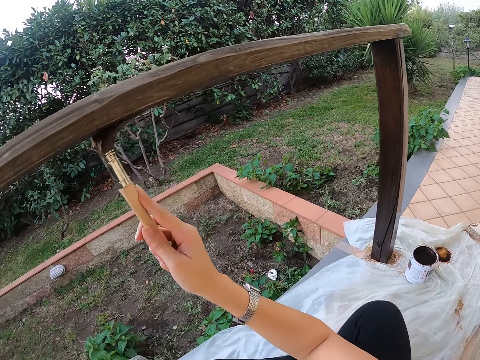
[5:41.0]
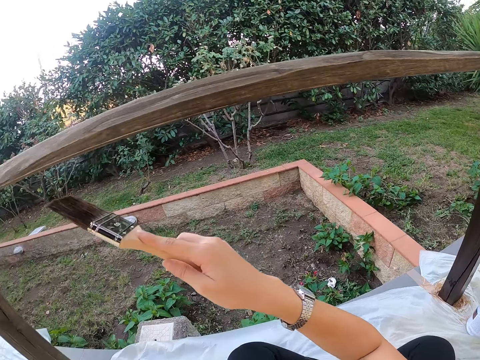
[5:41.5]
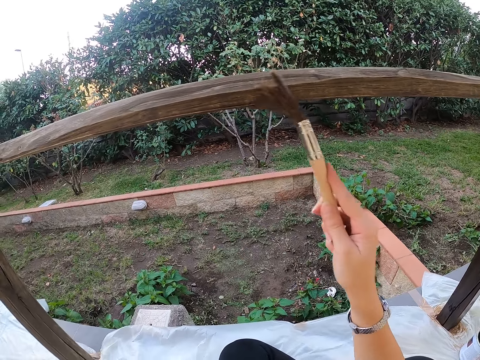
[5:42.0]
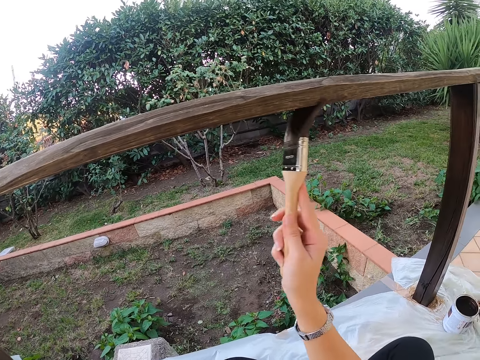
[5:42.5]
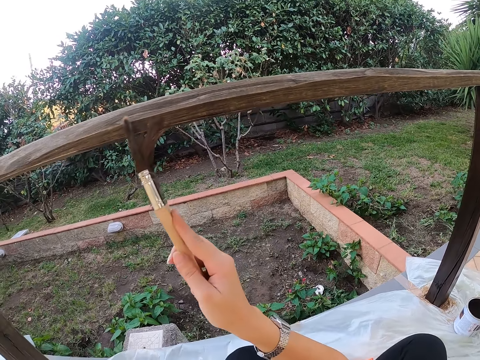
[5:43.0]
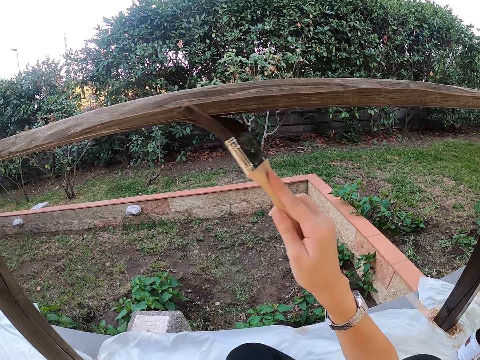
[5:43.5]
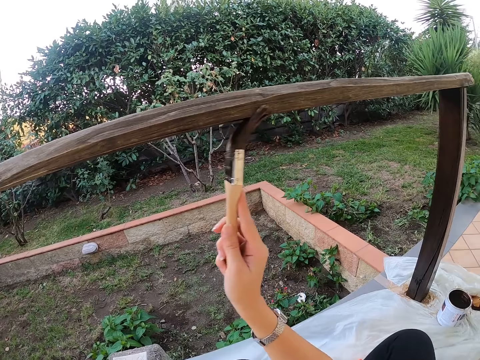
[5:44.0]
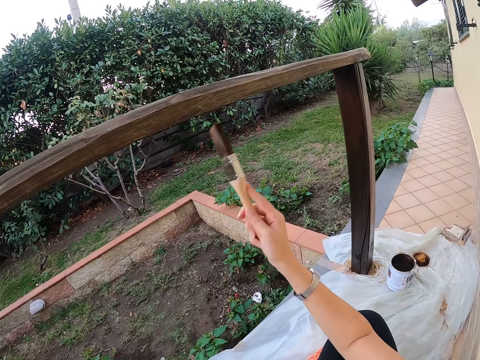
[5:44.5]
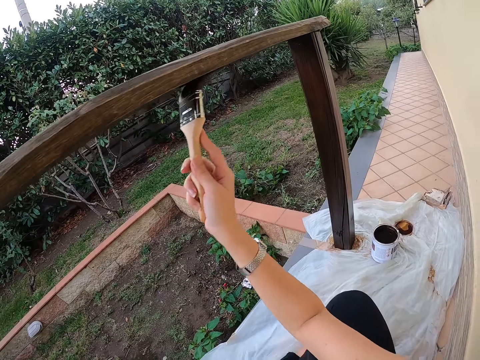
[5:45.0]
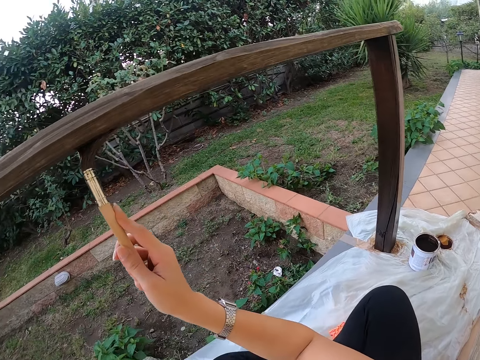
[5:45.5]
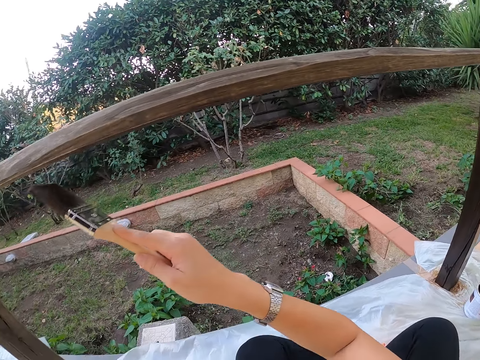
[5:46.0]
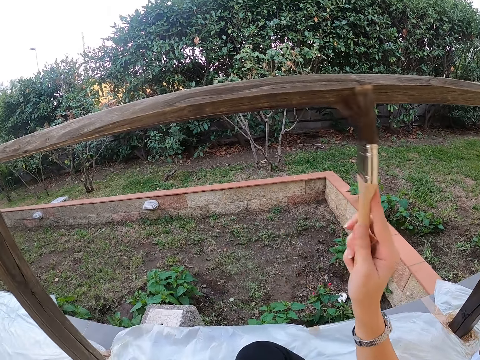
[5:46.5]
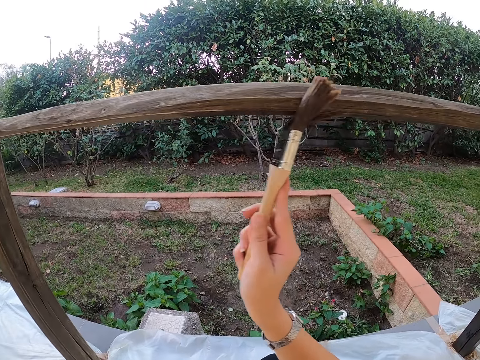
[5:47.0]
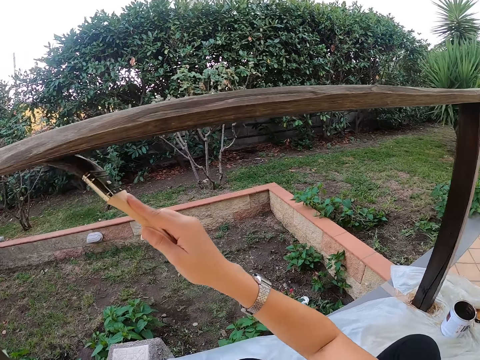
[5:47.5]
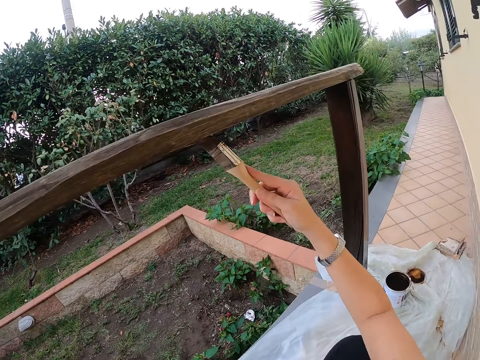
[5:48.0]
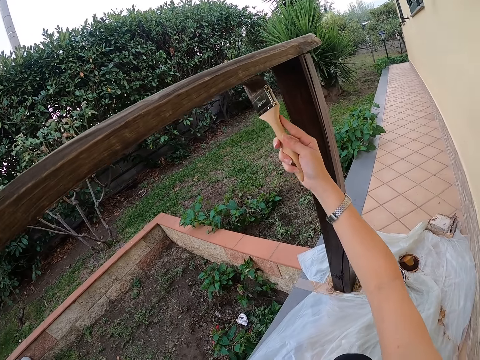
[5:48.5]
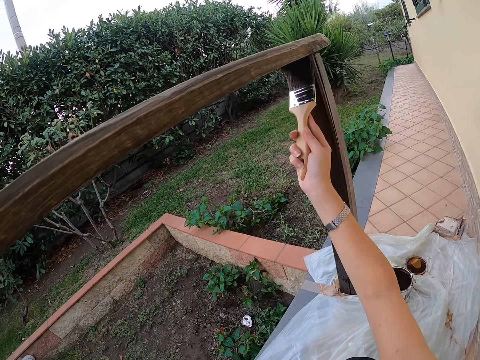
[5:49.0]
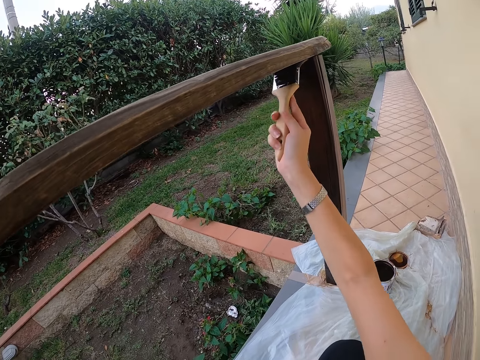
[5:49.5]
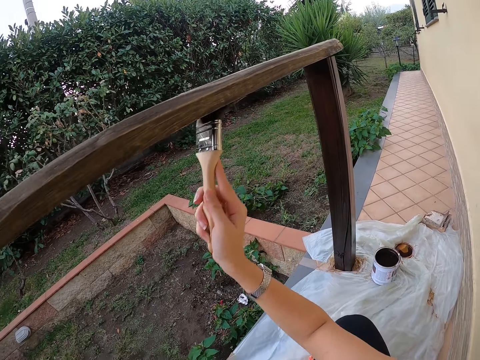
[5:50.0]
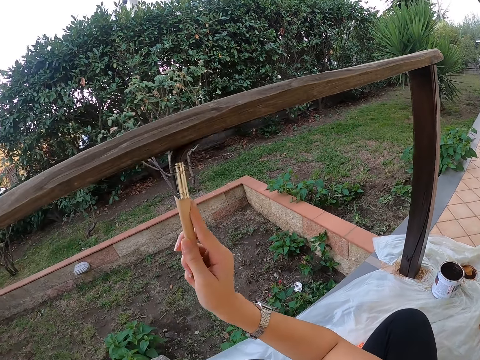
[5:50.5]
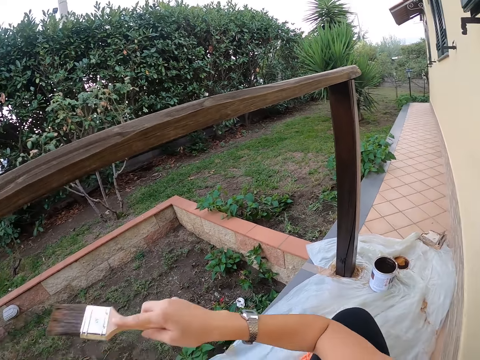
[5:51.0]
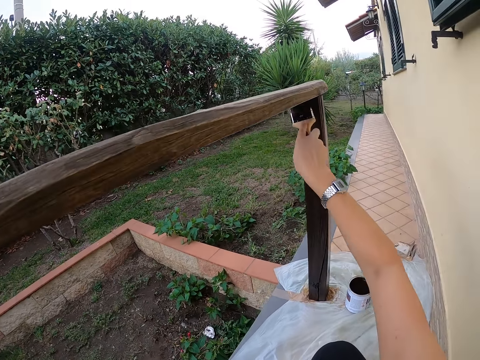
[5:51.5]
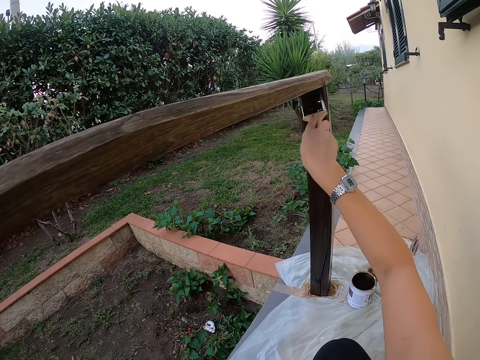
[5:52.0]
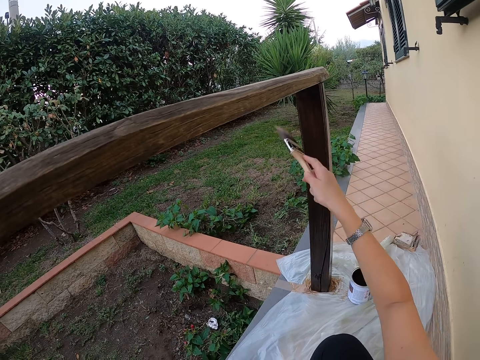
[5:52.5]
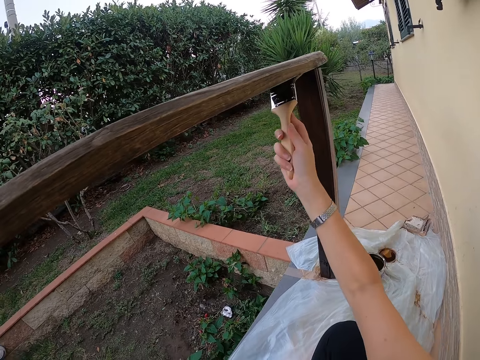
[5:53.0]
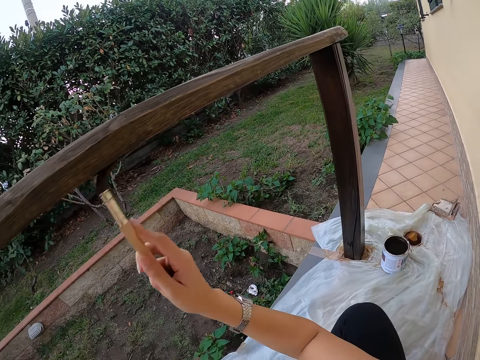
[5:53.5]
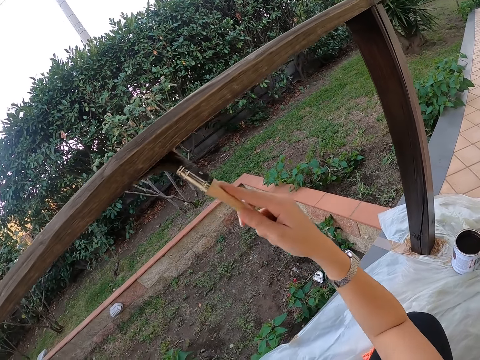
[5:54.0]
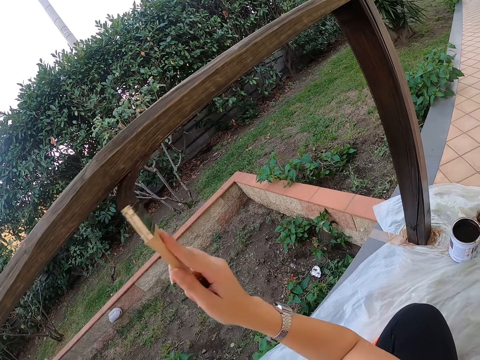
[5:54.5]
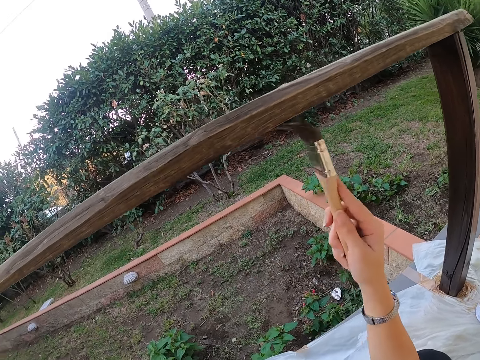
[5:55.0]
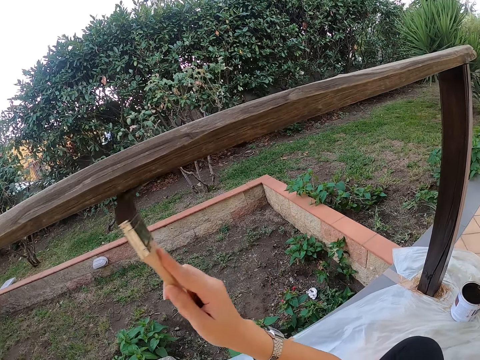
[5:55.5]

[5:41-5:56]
The camera wearer moves the paintbrush. They paint on the wood with the paintbrush. They turn the paintbrush. They paint on the wood with the paintbrush.

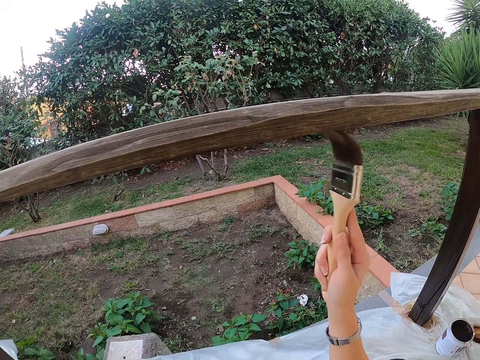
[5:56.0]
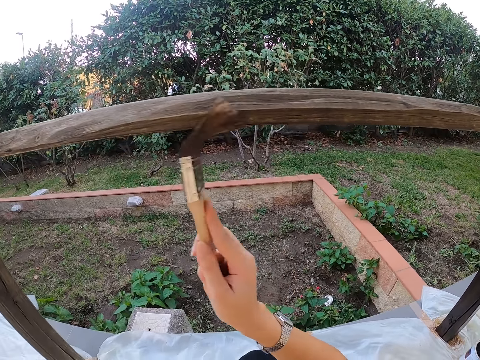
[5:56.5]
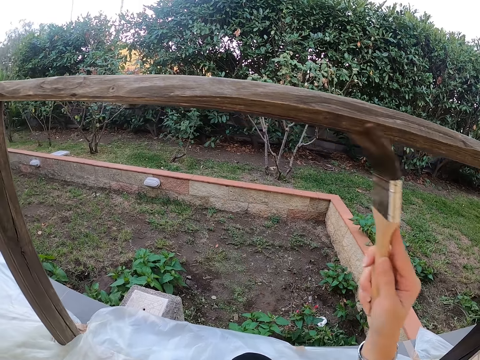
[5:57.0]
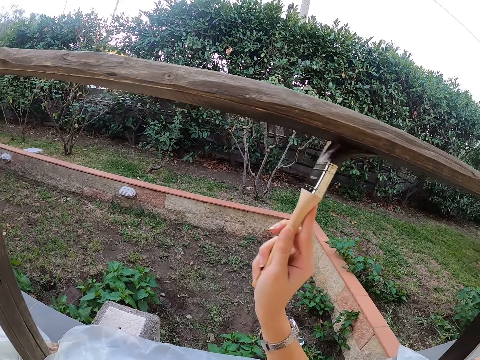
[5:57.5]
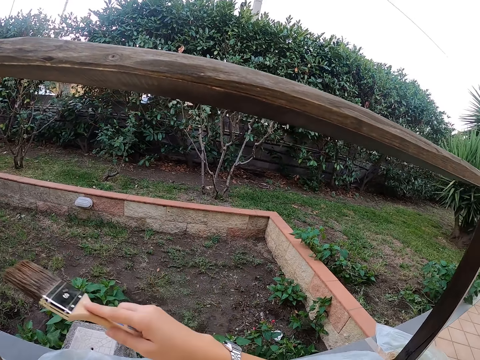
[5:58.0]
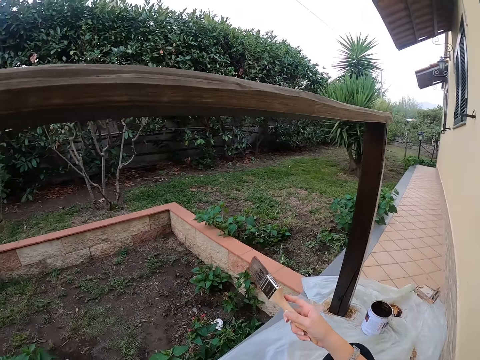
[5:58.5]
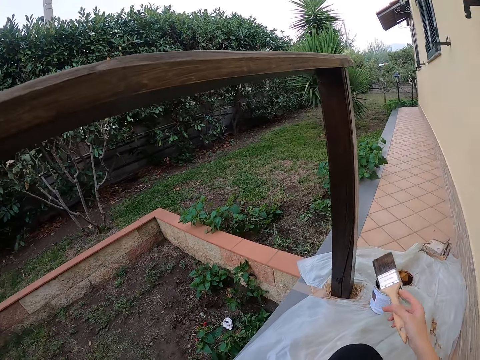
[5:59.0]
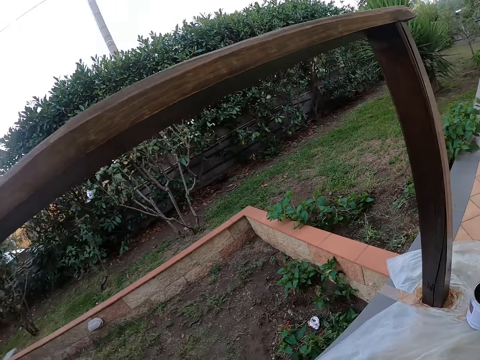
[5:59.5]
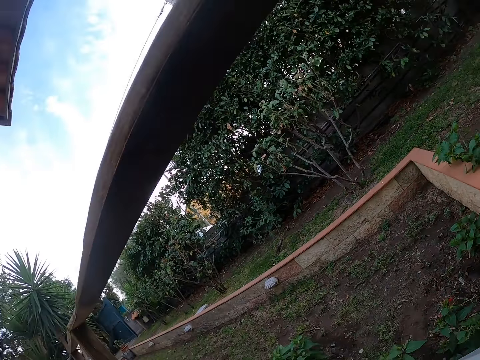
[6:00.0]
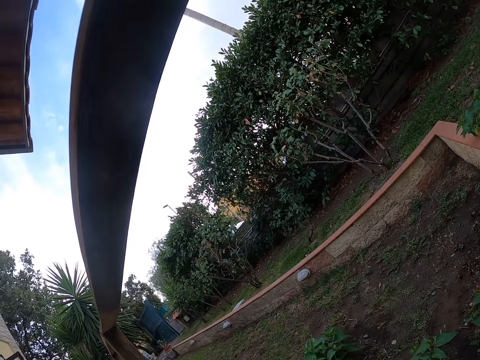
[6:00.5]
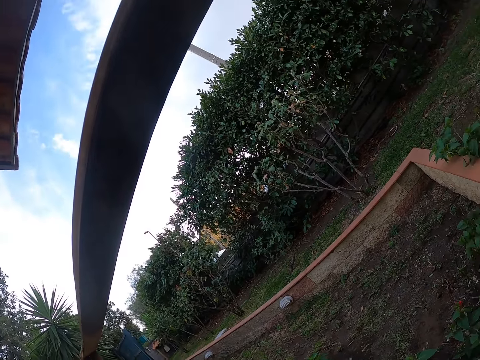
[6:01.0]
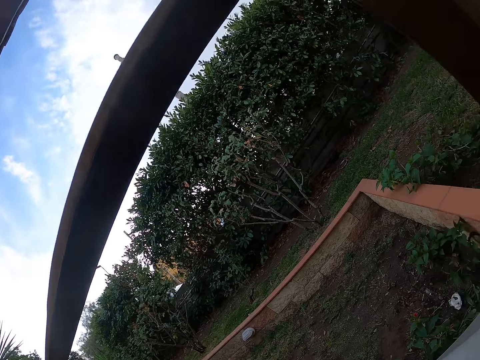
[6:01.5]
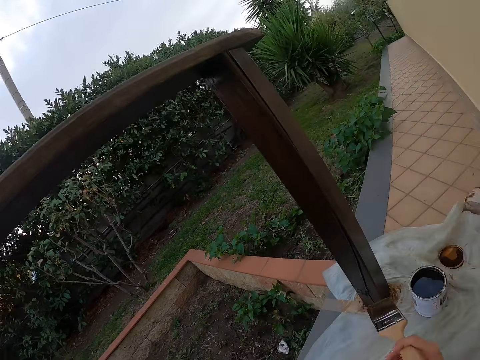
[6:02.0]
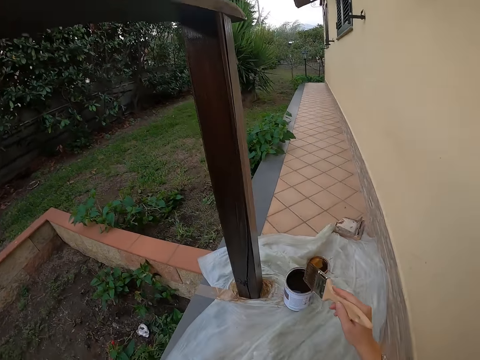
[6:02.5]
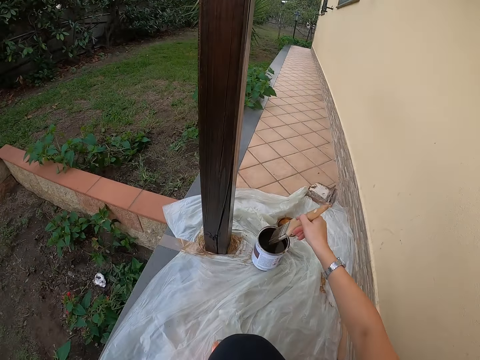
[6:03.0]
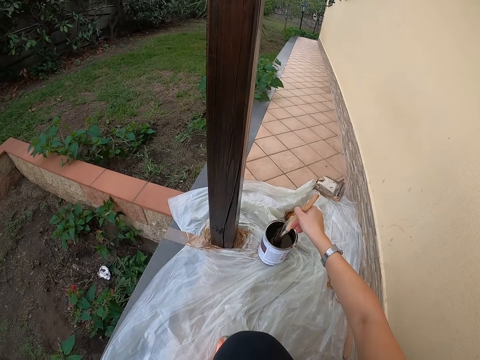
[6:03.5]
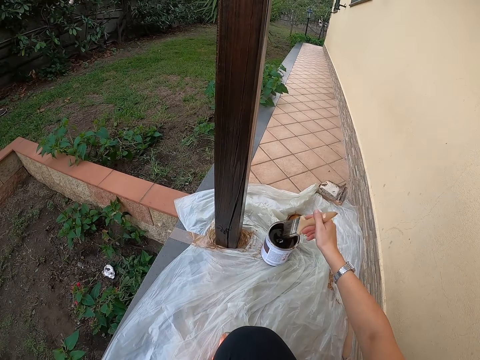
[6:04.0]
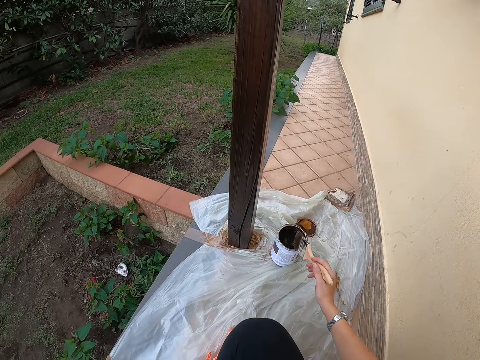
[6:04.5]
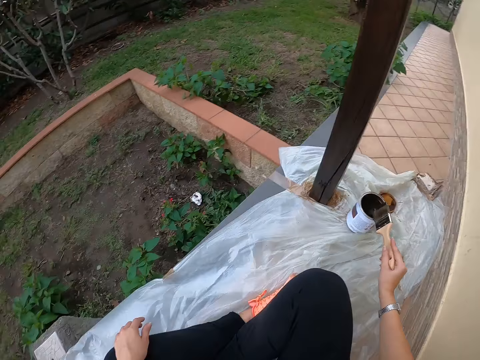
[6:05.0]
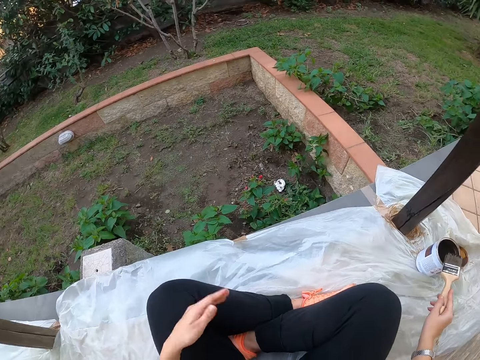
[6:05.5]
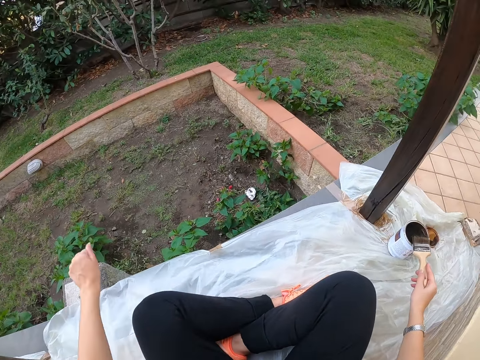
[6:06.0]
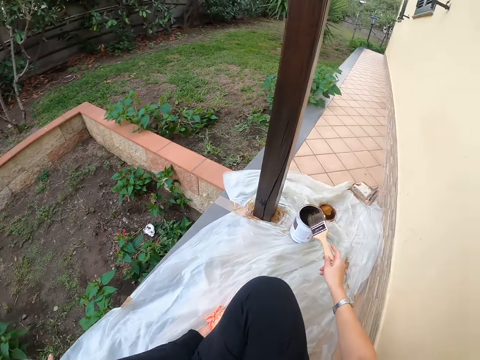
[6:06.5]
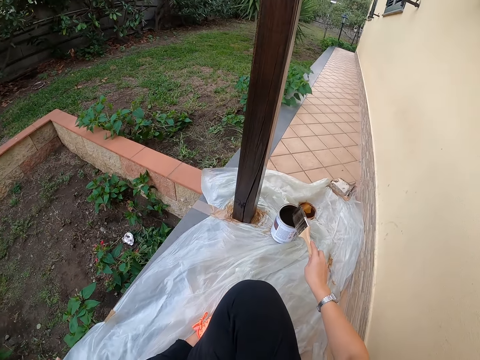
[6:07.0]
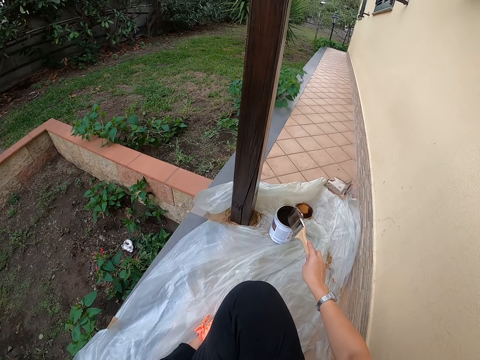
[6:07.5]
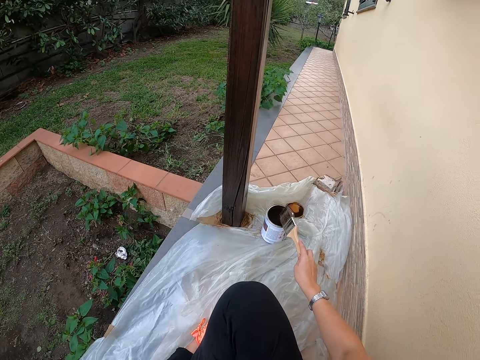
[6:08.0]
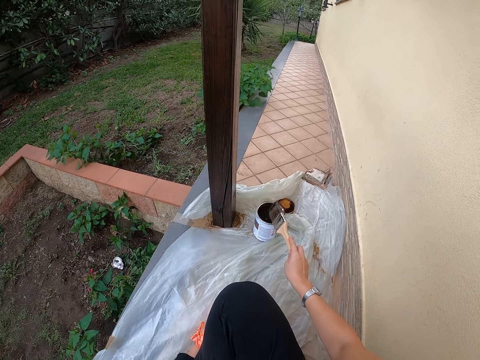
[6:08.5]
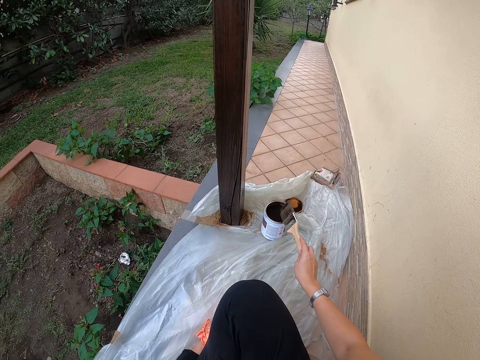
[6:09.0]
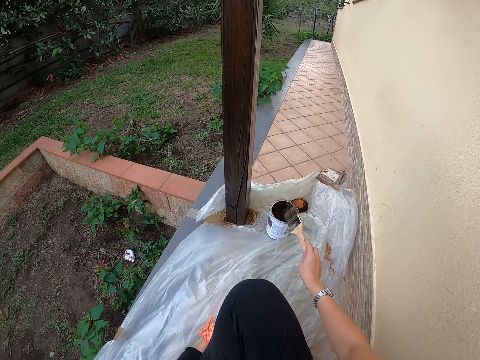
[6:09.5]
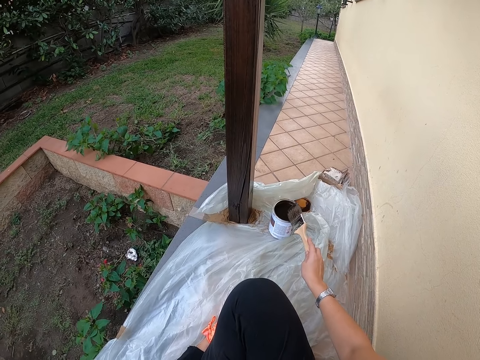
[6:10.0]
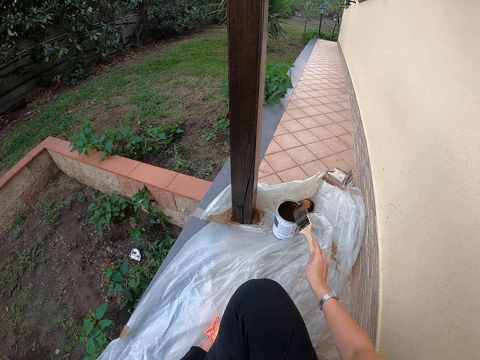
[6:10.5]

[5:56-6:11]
The camera wearer moves the paintbrush. They look around the compound. They dip the brush in the paint can. They pick paint from the can with the paintbrush. They remove dirt from their cloth with the left hand. They bang the paintbrush on the can.
